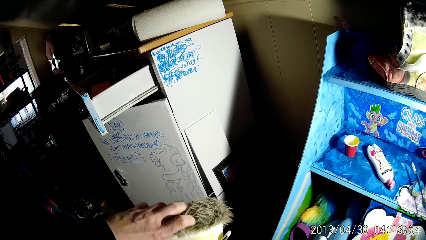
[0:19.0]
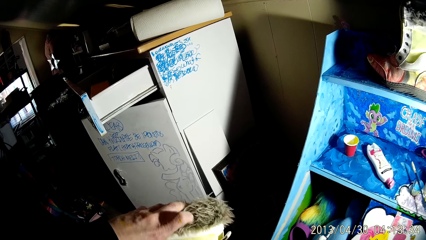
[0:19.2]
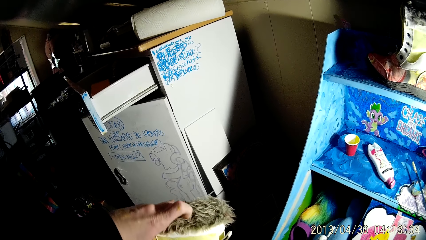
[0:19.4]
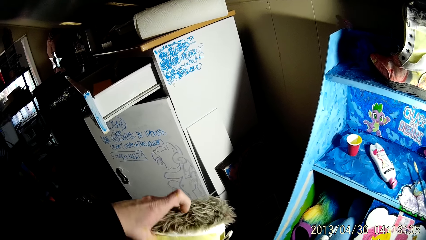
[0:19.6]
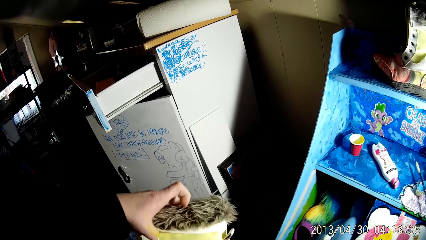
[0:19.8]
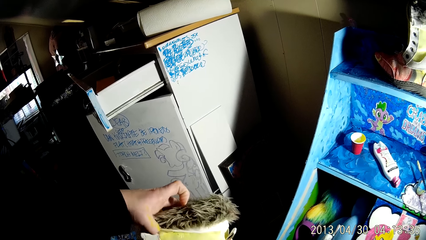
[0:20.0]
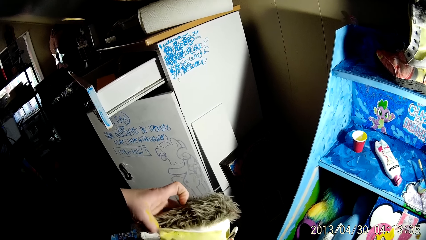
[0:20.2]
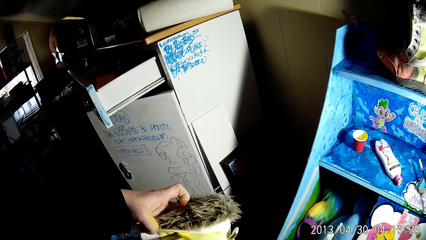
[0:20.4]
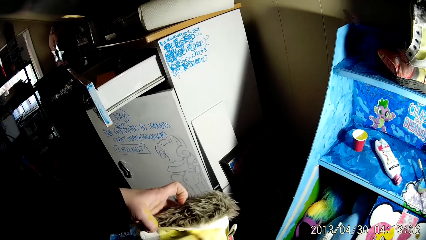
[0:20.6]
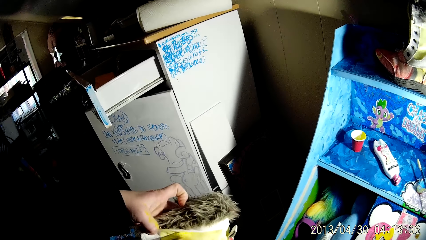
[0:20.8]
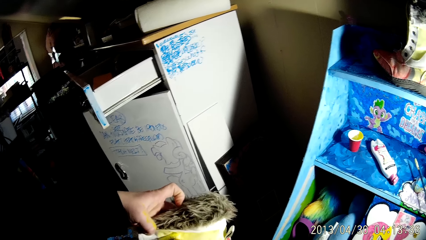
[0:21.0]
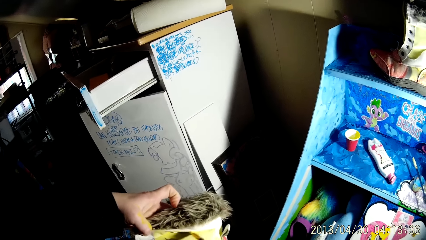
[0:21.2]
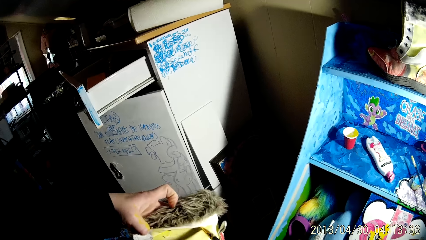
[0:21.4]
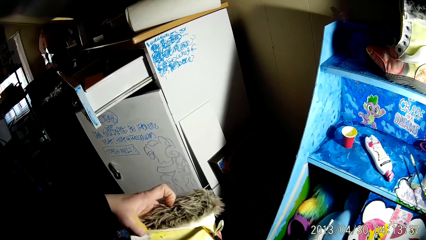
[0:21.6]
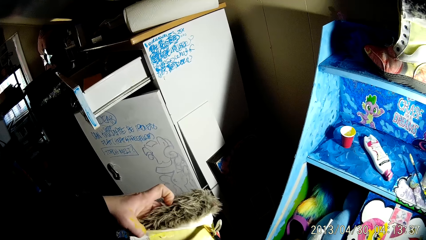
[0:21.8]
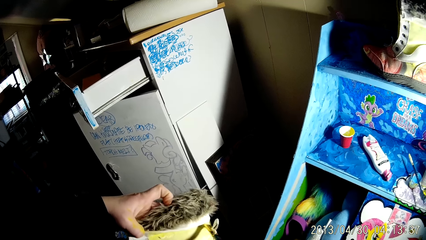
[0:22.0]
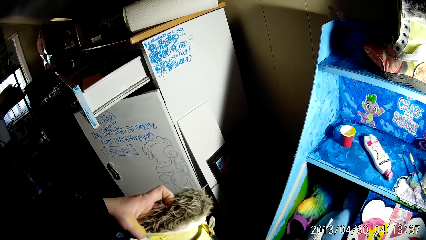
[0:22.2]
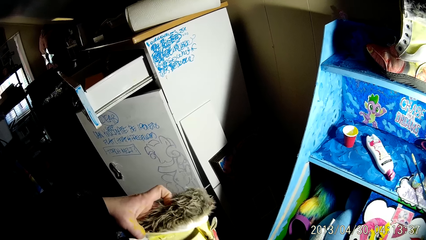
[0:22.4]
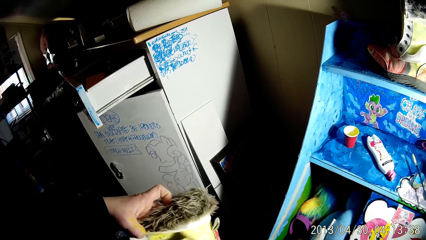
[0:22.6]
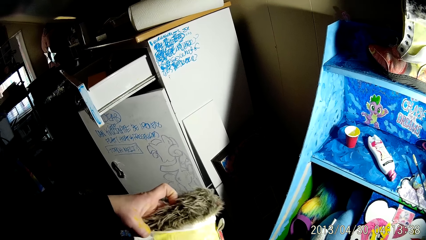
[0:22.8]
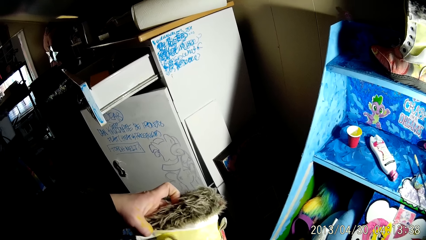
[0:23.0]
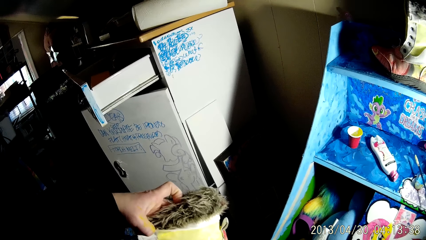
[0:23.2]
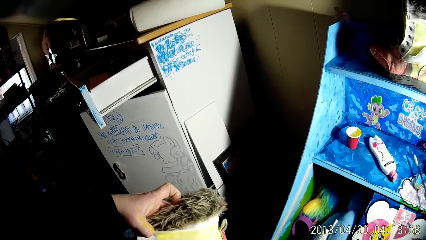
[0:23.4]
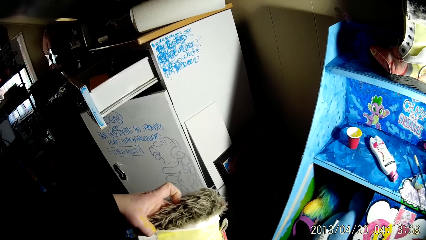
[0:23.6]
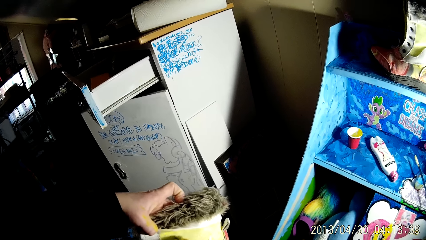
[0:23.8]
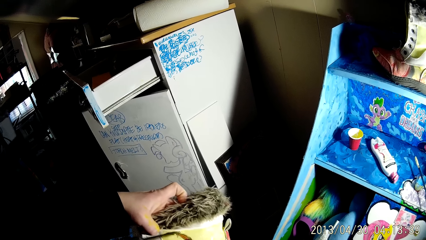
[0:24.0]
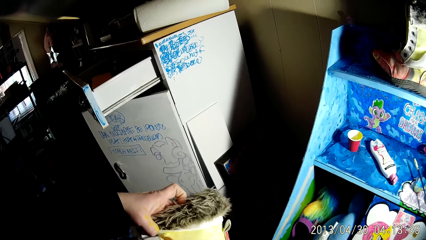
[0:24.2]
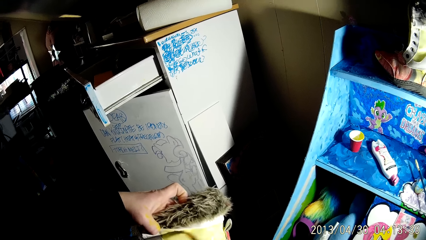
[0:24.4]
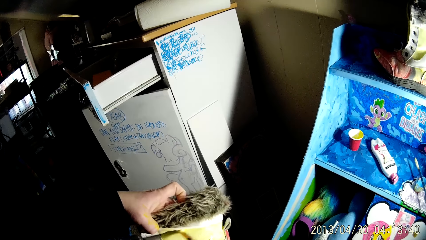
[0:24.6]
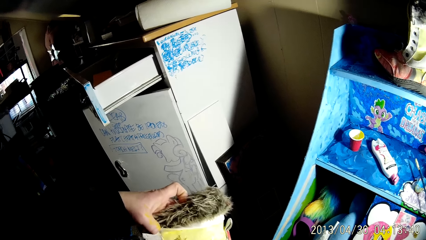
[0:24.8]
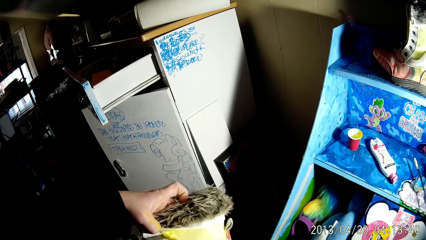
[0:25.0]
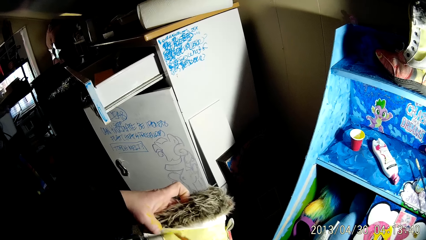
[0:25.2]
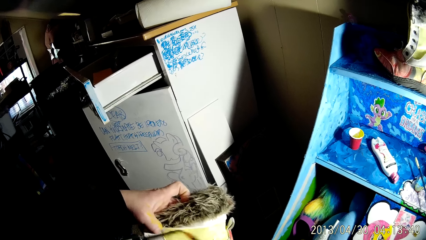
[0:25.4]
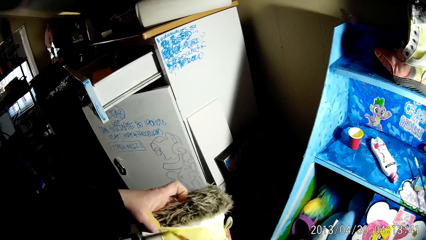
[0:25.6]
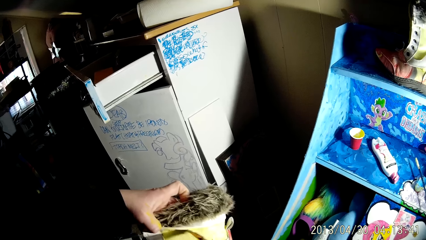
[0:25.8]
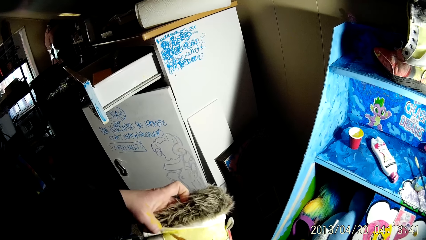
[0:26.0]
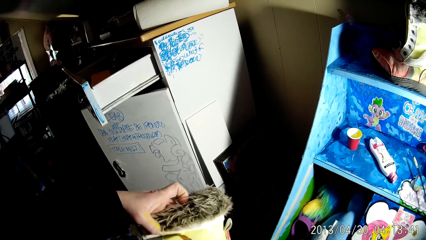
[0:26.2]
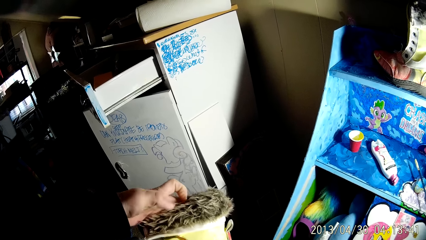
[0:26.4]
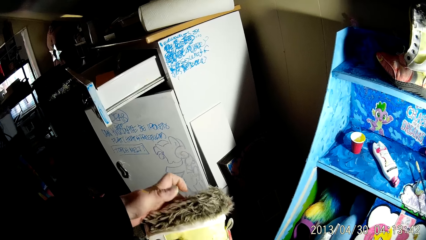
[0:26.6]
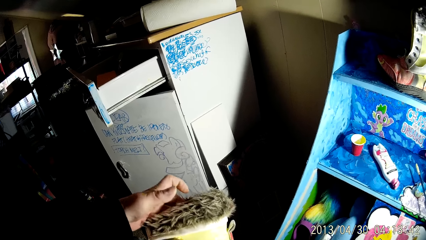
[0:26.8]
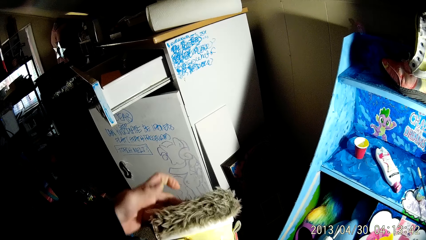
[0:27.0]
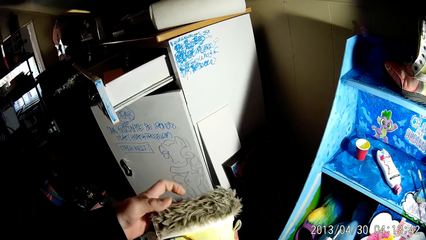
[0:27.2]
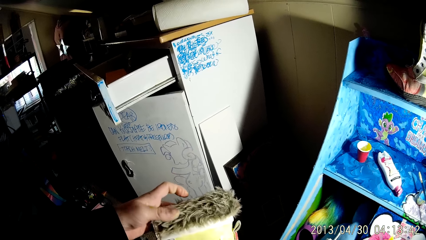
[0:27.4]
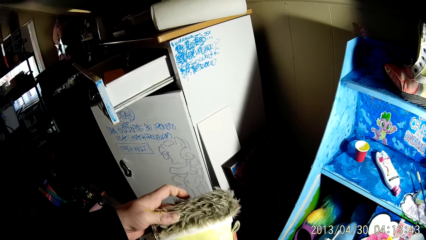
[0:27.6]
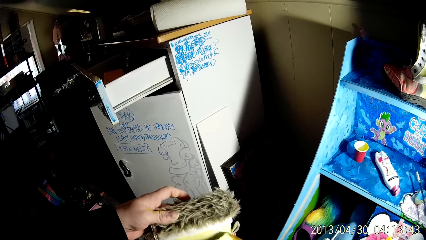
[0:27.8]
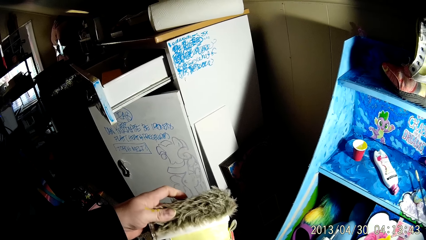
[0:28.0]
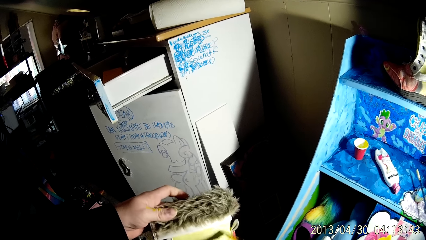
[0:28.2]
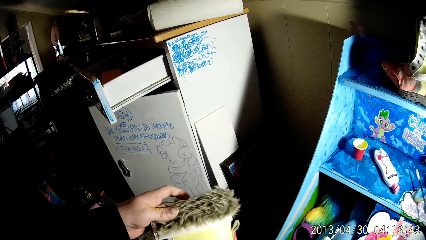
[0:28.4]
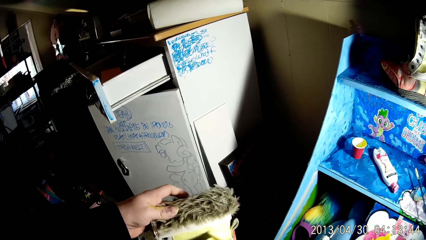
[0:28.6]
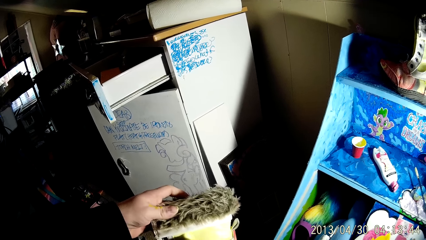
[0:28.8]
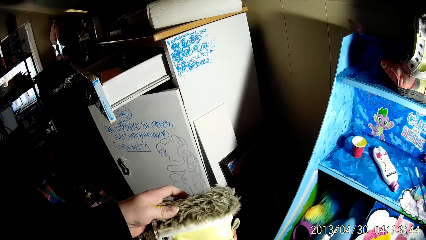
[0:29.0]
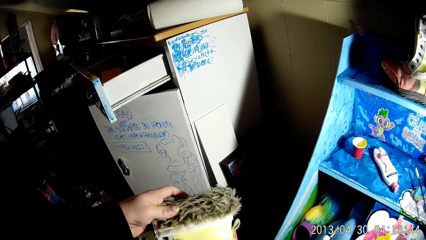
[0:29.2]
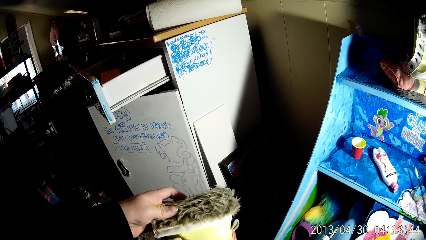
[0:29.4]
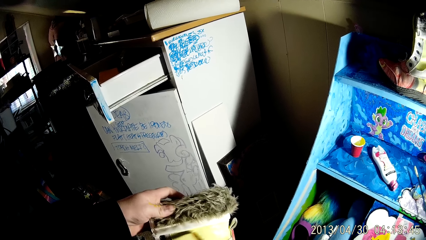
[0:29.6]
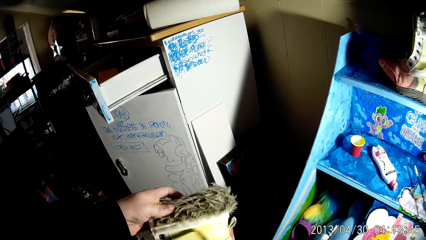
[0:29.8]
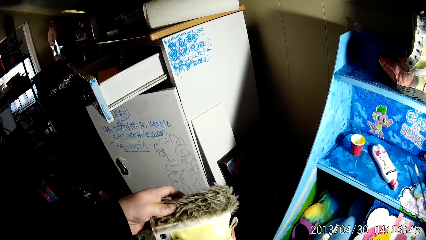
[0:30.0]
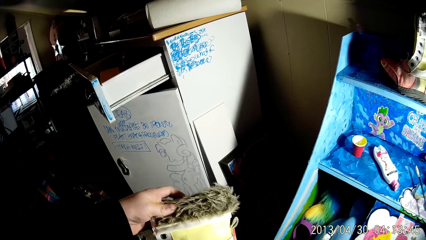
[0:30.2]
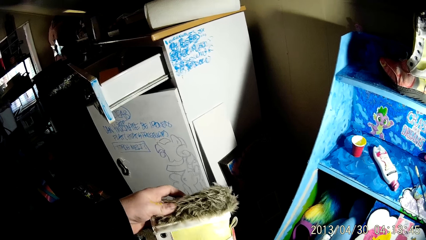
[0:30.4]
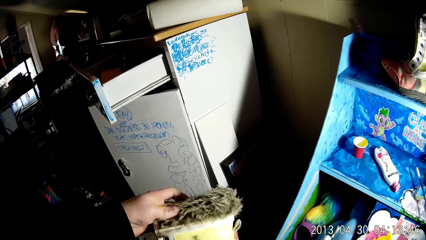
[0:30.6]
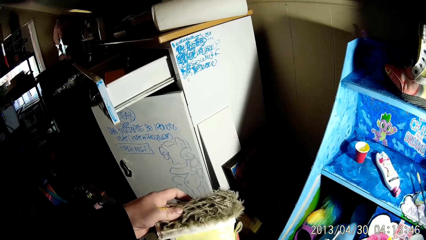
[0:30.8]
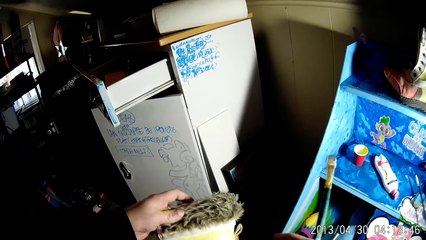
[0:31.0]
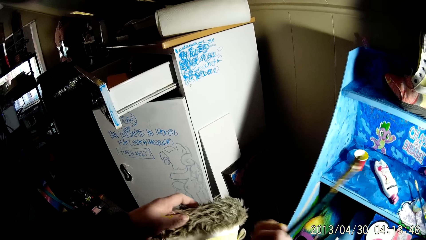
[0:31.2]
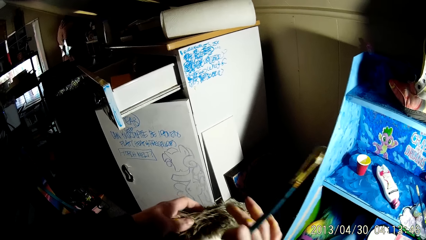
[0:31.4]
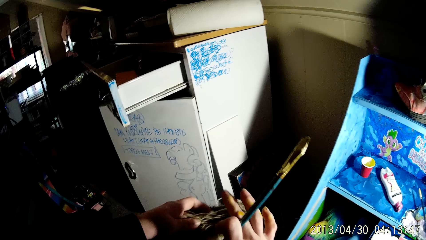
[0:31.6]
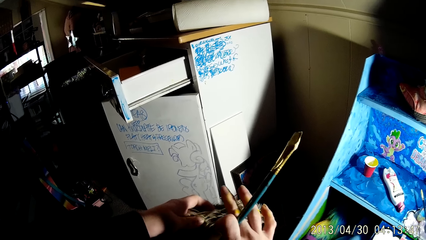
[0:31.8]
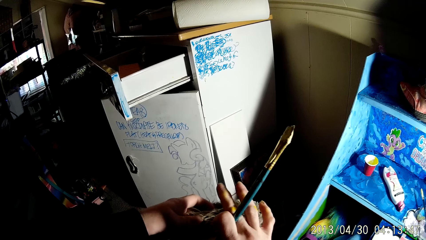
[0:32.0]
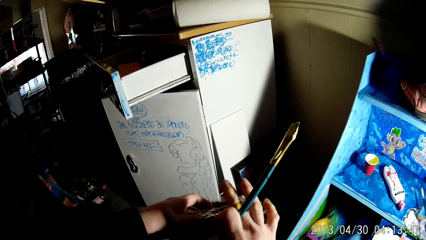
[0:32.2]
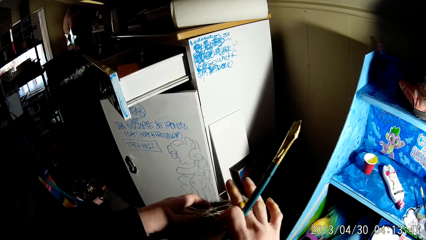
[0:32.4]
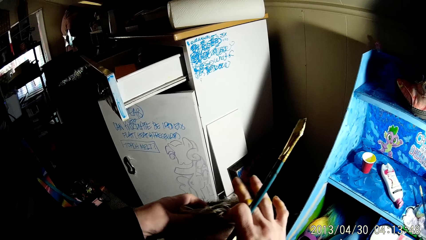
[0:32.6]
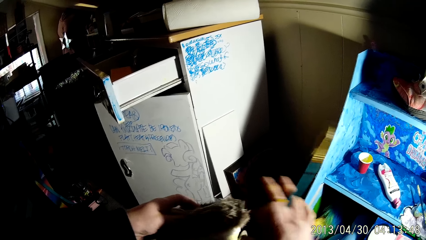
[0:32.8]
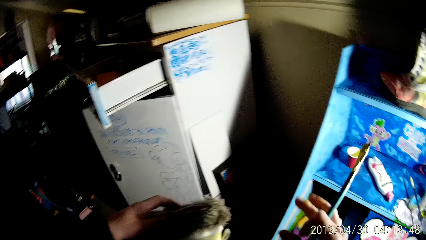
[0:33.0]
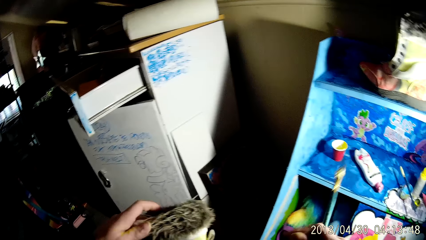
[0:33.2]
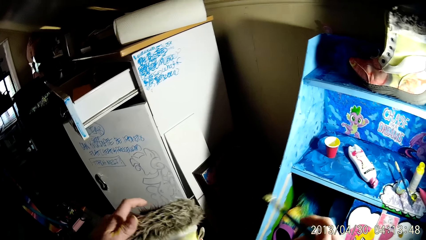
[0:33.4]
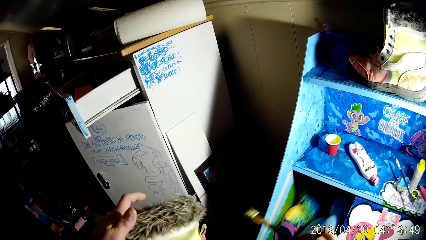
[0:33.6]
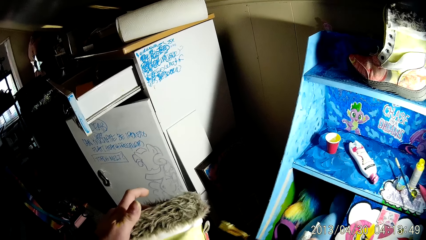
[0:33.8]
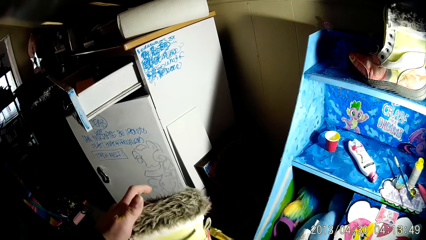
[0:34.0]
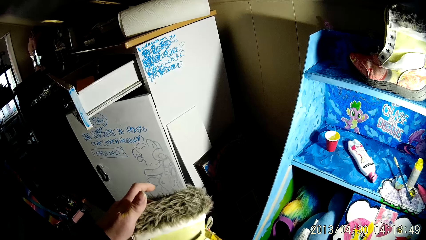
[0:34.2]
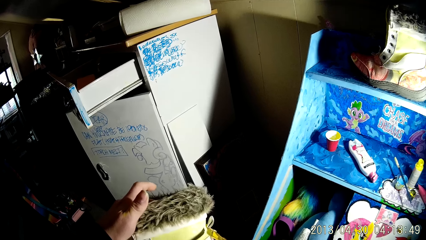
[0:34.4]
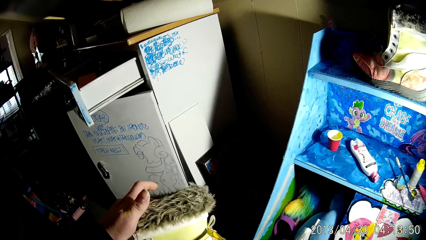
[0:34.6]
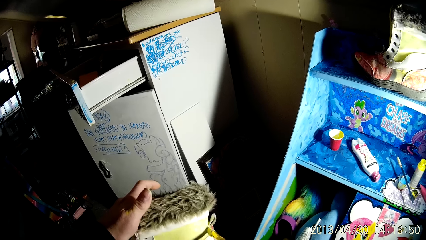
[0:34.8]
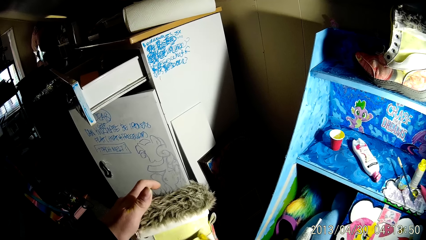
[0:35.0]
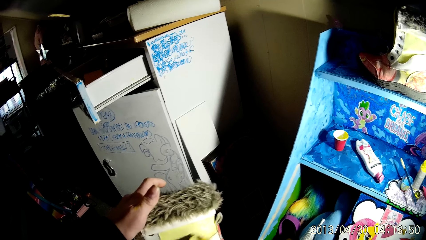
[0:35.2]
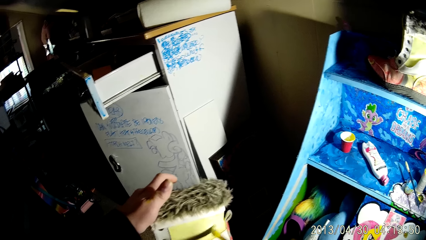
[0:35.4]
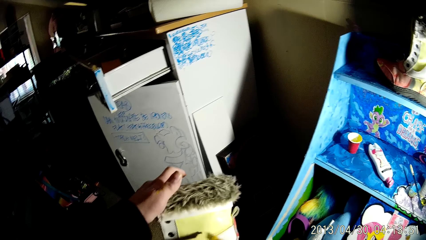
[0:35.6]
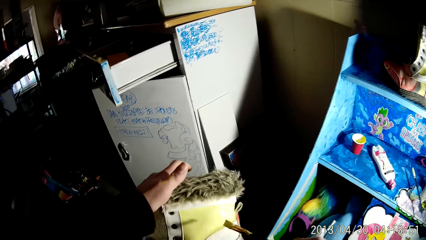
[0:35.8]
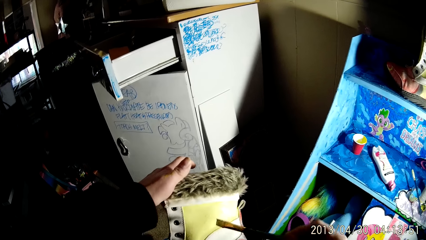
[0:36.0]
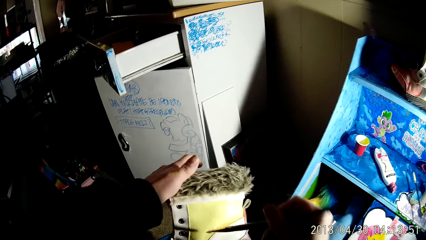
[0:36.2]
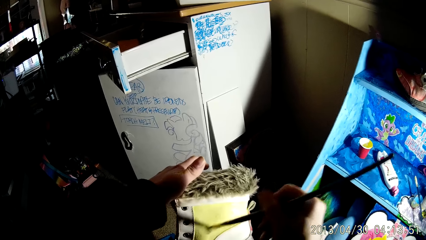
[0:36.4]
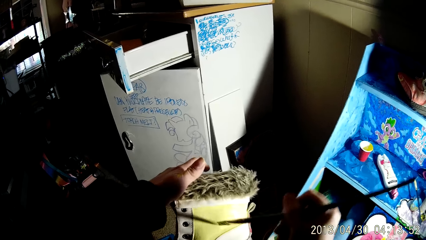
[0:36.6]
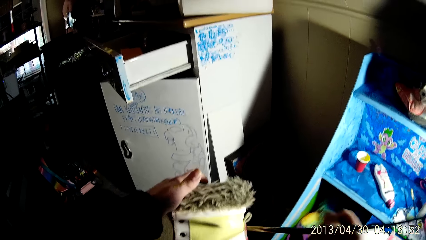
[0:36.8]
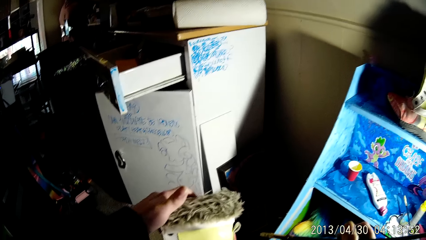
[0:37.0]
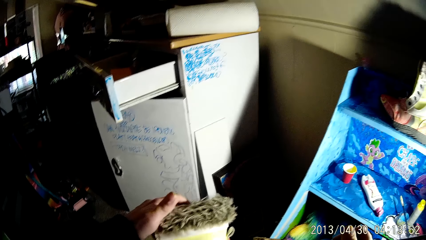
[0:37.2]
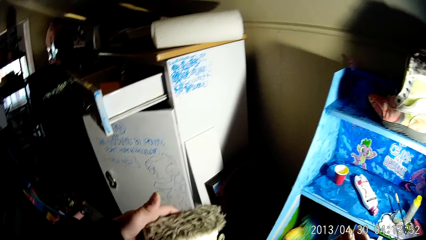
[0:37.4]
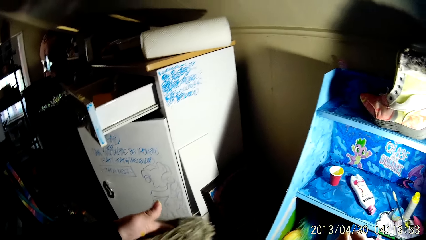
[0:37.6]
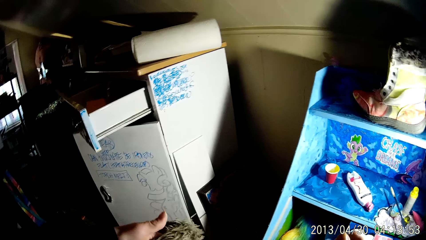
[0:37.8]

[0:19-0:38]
The camera wearer paints the boot with the brush in his right hand. He wipes the boot with his right hand. He paints the boot with the brush in his right hand.
